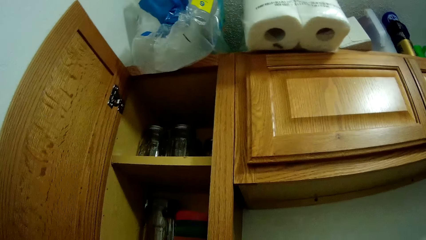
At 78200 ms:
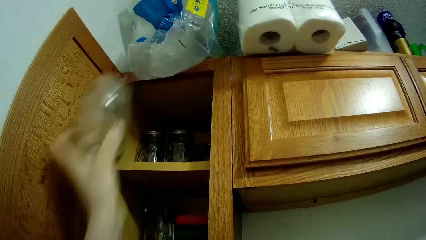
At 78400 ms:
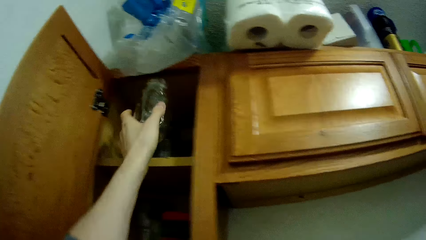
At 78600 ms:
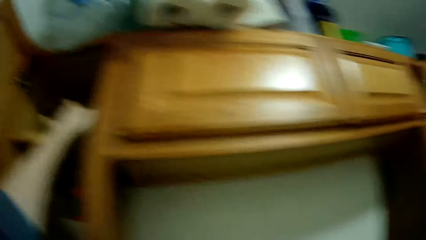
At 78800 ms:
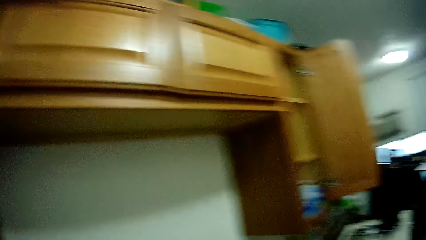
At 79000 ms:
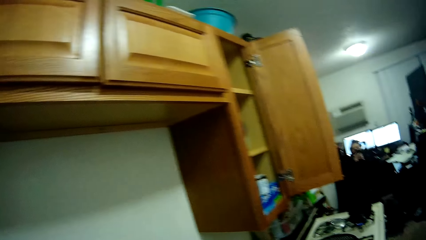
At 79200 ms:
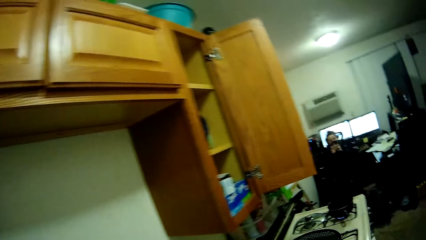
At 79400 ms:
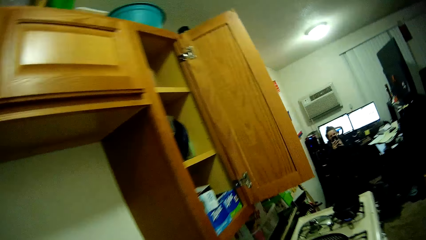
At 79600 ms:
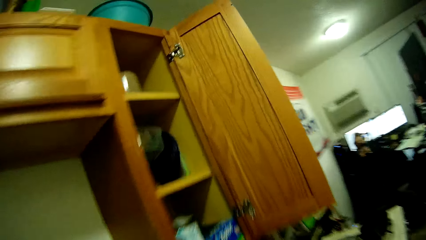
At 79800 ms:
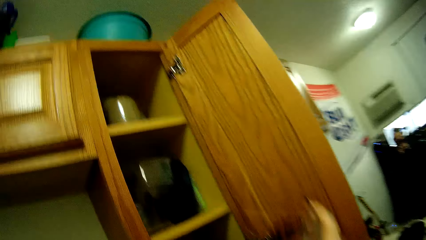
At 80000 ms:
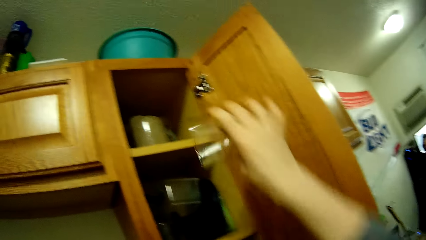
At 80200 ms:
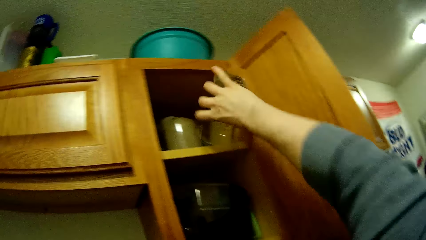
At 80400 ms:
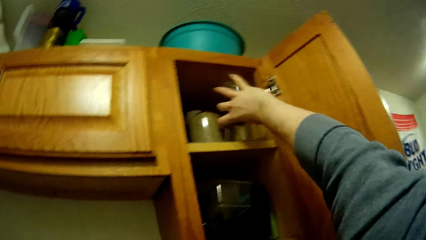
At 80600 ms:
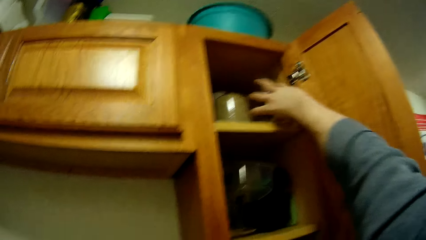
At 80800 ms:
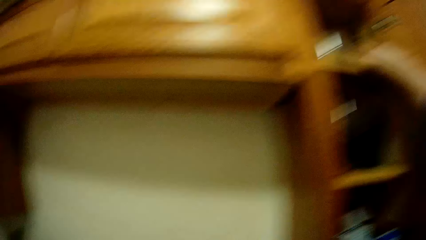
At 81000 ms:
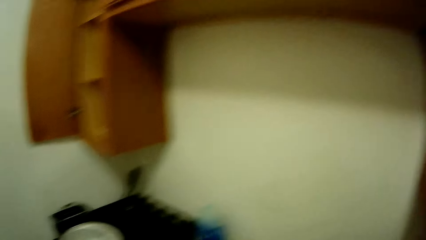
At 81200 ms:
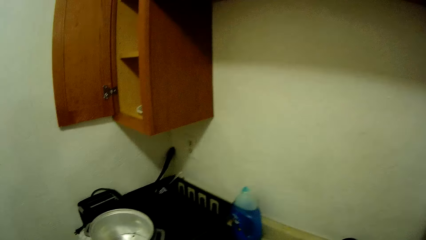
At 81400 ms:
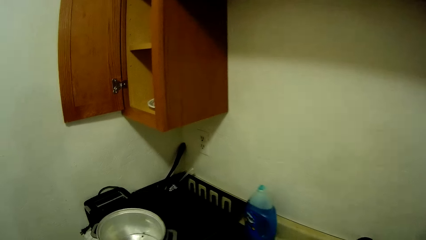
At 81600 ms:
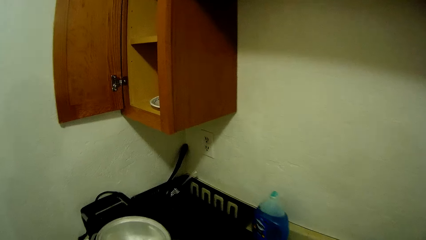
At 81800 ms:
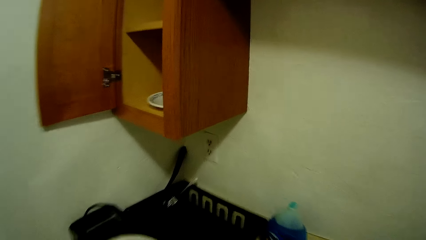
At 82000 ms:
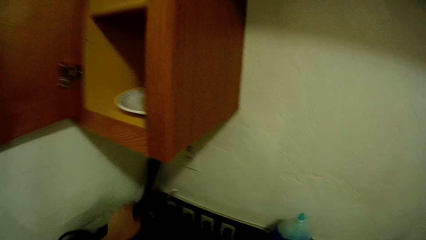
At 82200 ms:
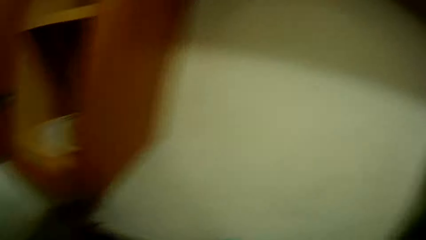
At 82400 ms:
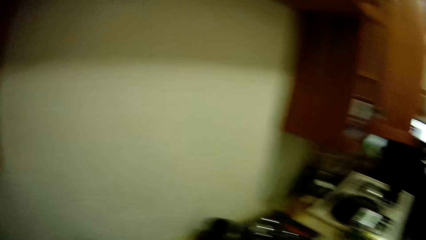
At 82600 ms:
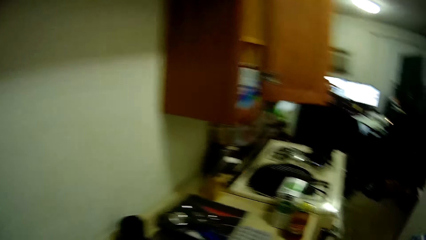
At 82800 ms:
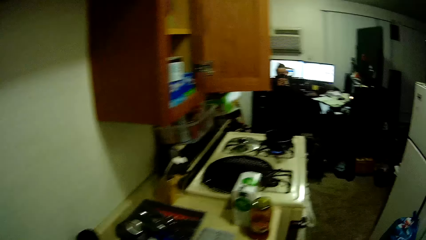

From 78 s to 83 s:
The camera wearer drops a cup into the cupboard. She drops another cup into the cupboard. She picks a pancake pan.

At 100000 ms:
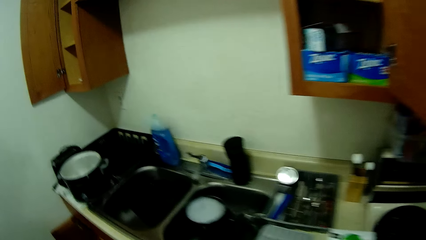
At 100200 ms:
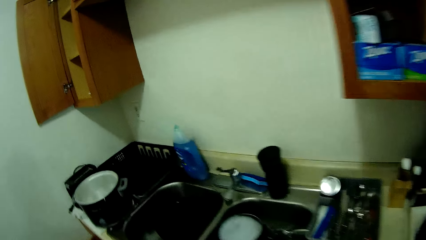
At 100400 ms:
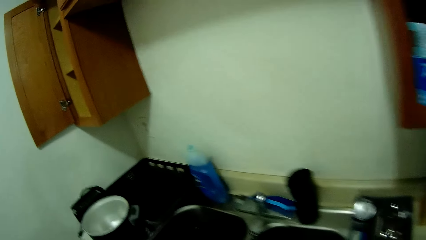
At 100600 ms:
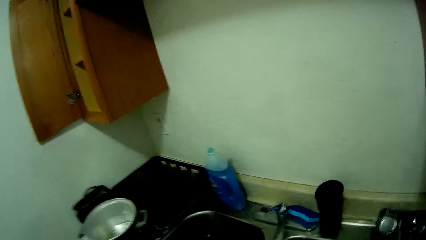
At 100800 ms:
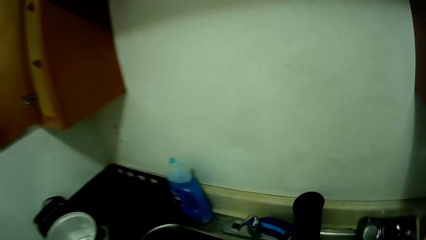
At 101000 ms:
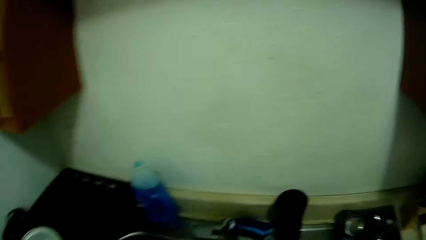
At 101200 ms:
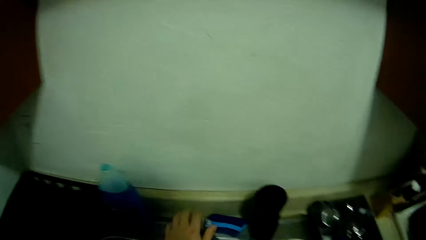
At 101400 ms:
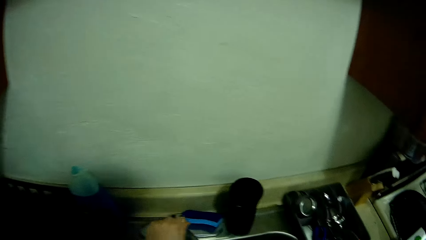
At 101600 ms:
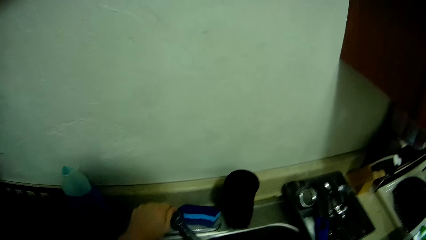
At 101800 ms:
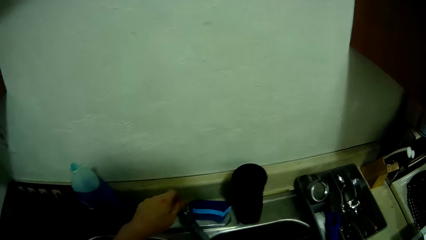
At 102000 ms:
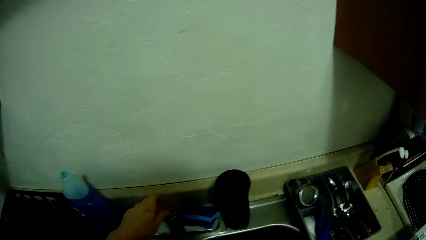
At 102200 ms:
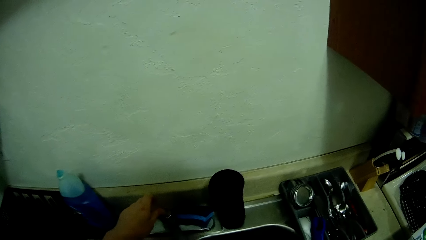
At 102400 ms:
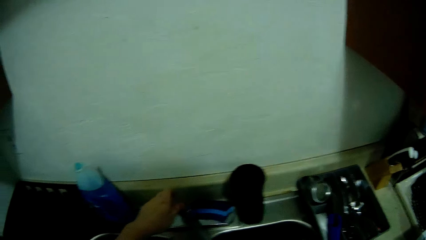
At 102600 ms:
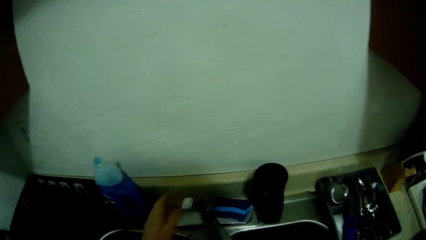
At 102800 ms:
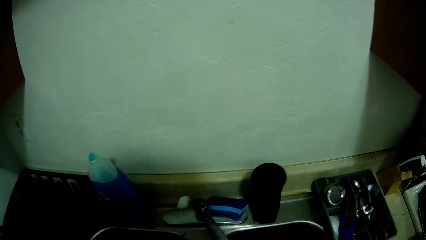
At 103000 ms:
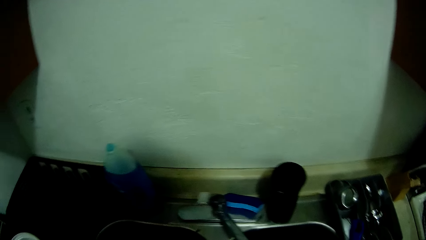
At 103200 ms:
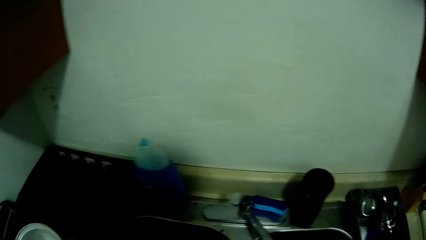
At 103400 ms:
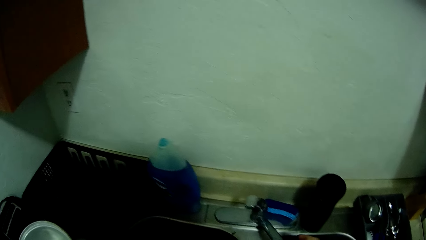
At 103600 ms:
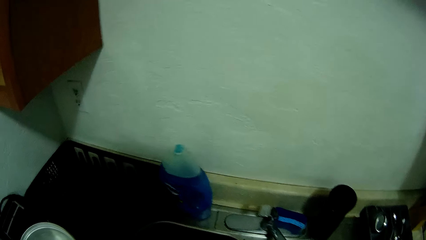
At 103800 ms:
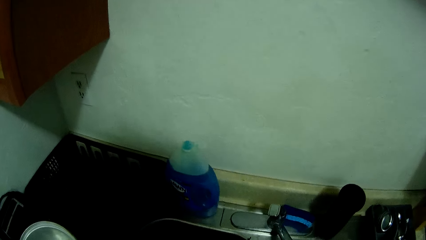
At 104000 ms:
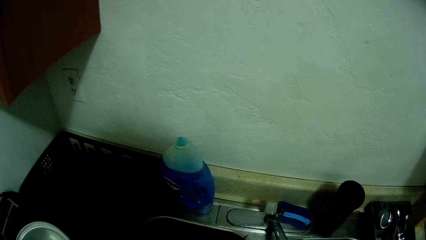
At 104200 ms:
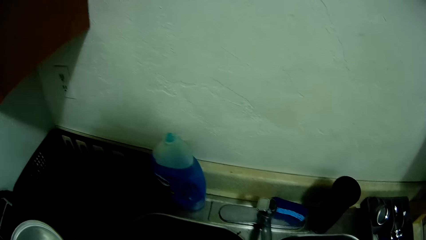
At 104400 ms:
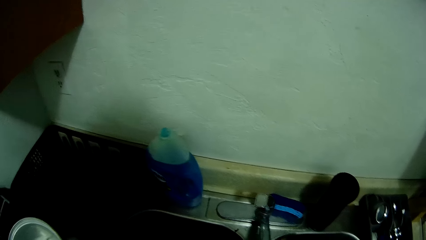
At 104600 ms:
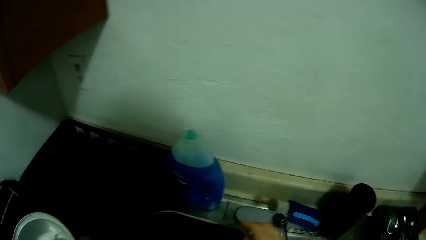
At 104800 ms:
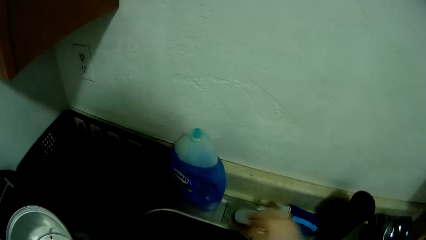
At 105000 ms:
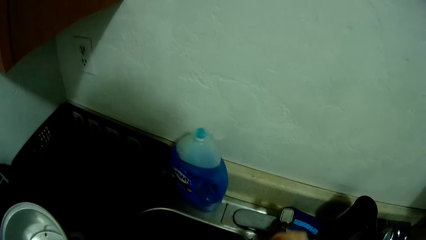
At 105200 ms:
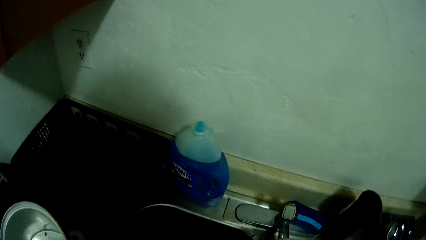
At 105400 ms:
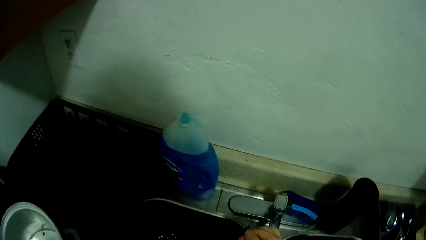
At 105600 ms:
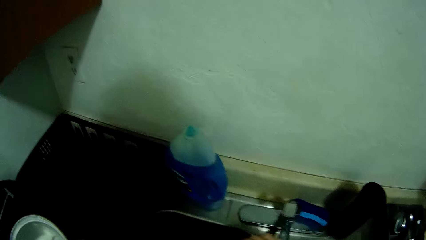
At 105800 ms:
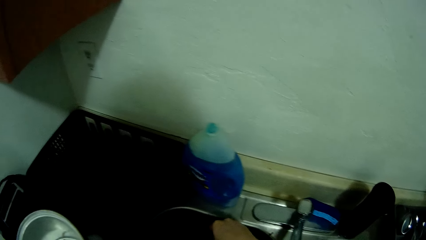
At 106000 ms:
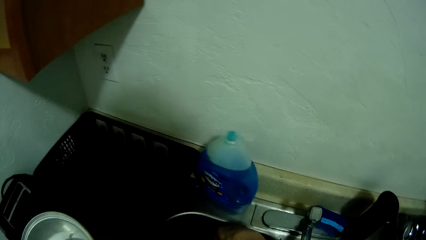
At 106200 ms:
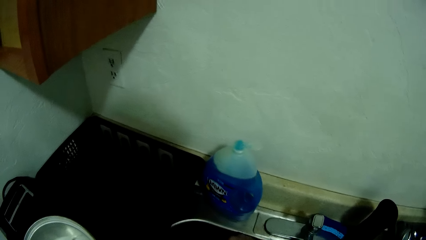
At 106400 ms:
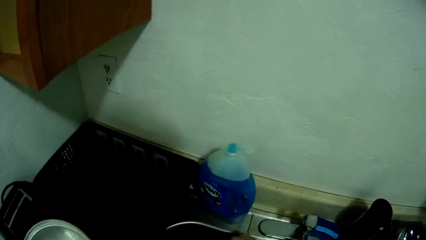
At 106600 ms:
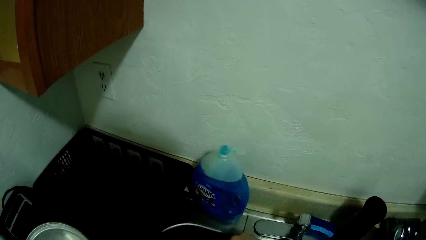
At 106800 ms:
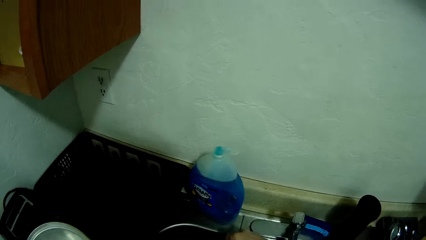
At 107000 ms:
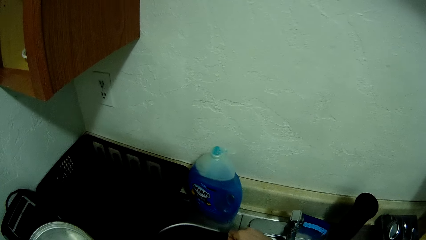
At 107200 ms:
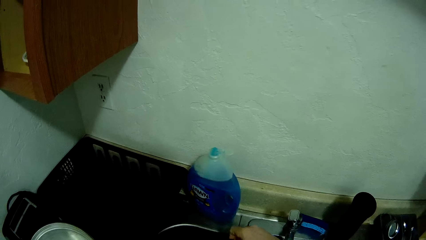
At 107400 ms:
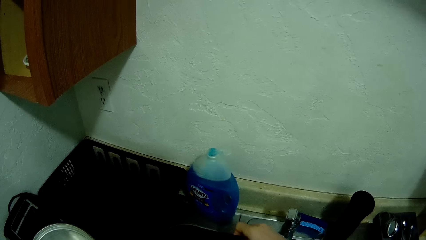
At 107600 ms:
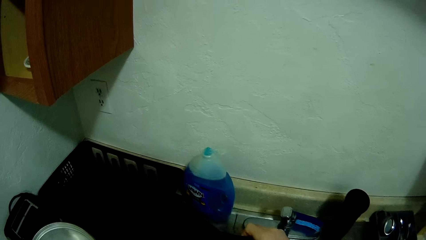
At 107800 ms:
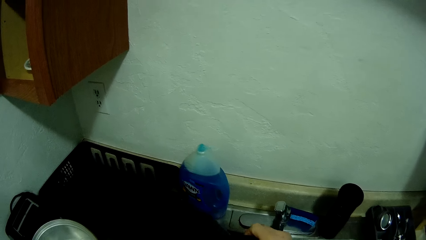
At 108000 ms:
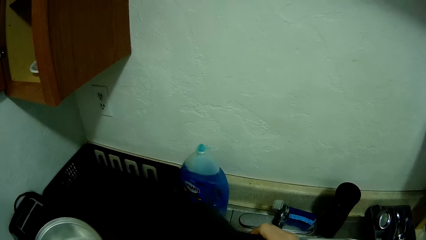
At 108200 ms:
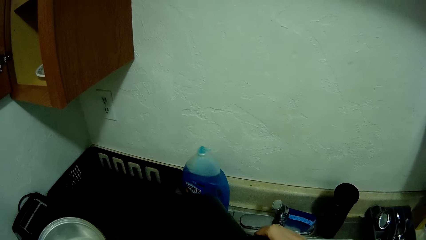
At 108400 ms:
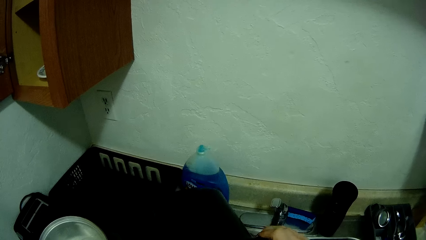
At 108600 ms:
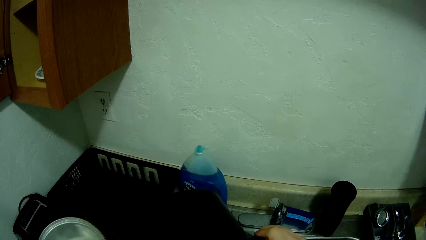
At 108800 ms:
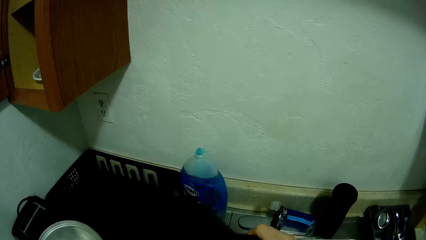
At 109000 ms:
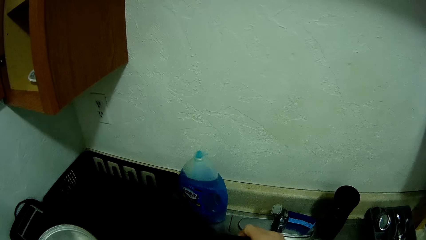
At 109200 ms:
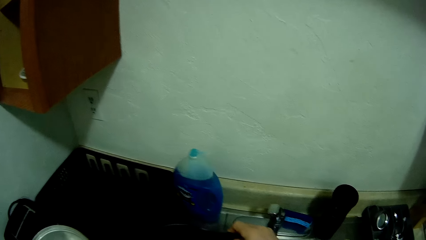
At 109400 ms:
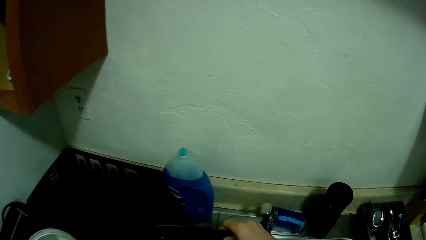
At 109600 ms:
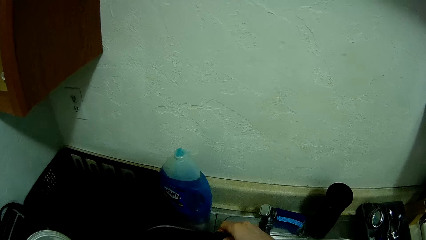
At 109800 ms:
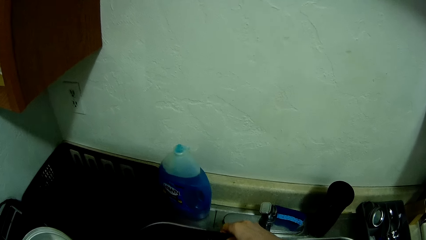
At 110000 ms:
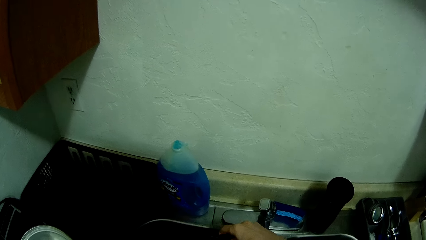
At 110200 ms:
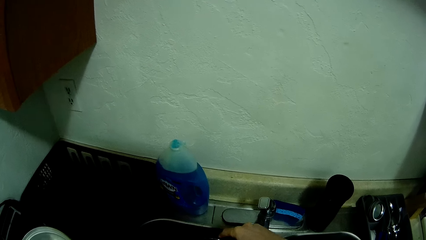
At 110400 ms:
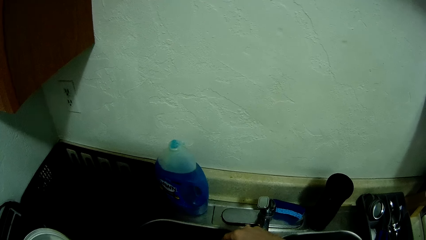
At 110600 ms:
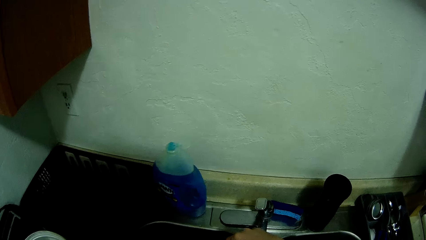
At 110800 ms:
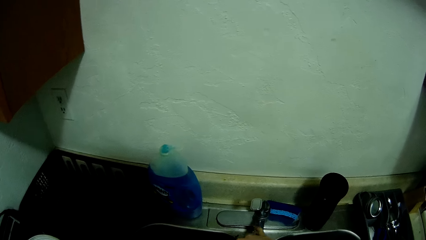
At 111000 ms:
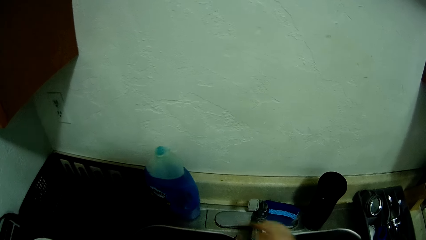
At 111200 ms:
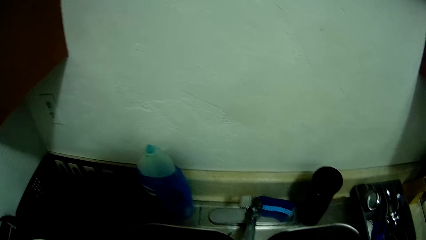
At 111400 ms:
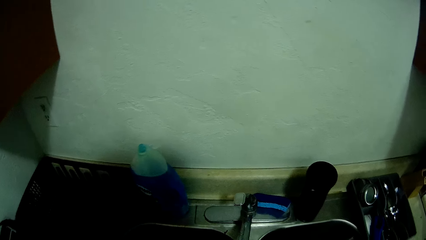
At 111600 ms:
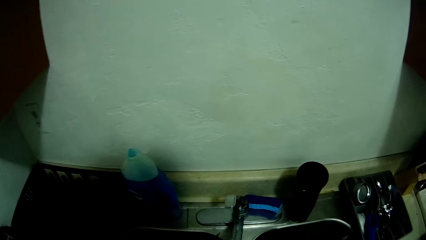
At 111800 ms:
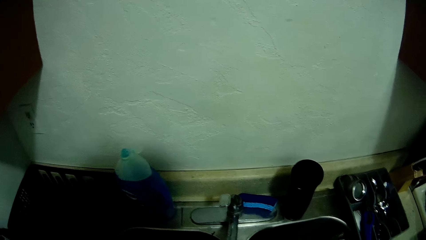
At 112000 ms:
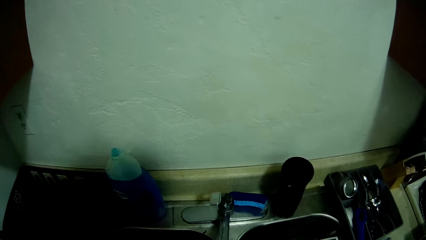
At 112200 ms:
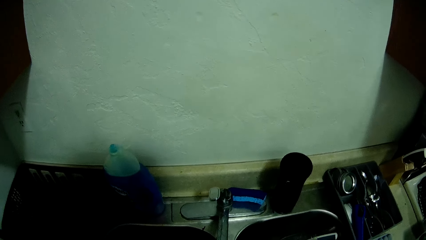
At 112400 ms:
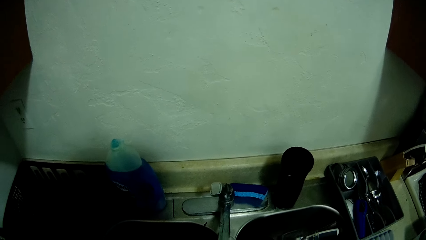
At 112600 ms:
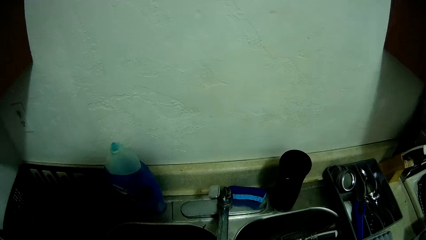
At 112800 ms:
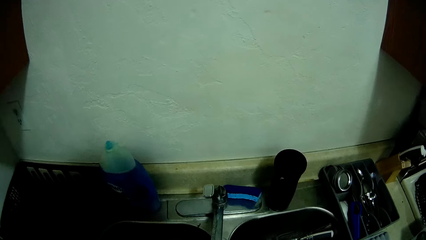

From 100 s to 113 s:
The camera wearer opens the water tap with her left hand. She moves the tap on the sink with her right hand. She picks a frypan in the sink with her right hand. She drops the frypan in the sink.
